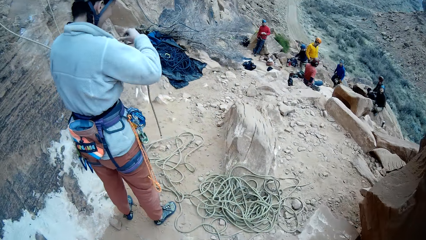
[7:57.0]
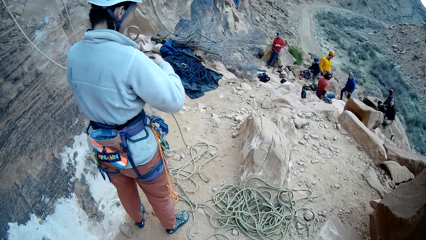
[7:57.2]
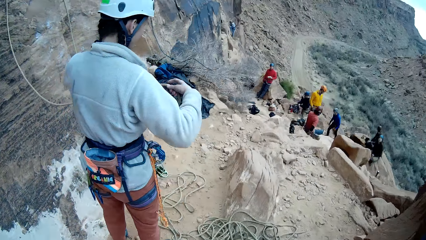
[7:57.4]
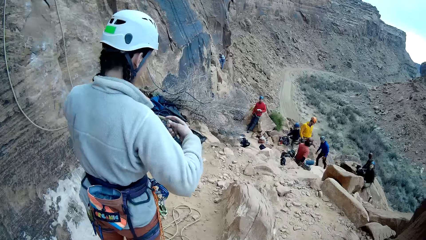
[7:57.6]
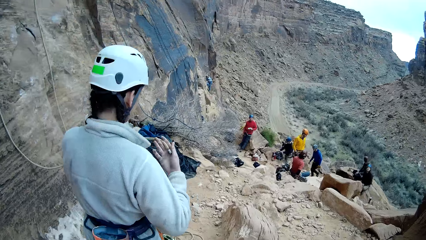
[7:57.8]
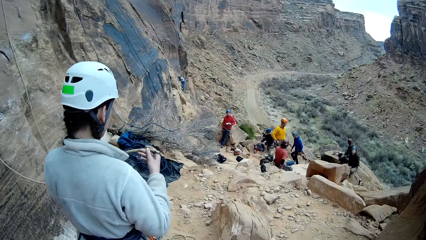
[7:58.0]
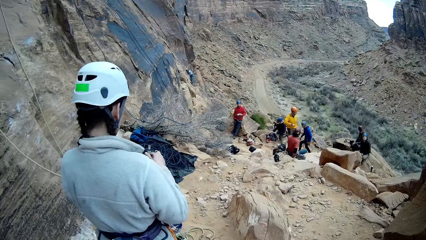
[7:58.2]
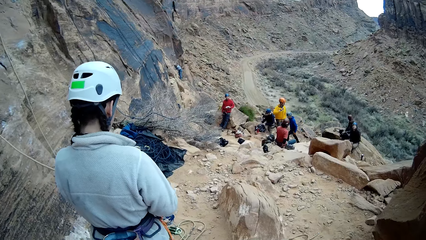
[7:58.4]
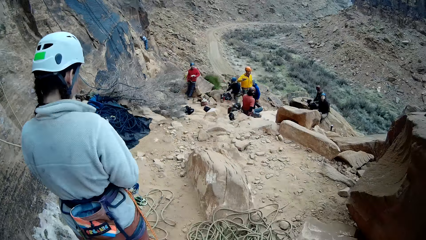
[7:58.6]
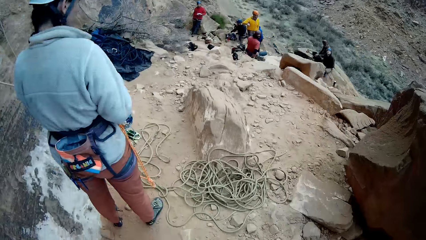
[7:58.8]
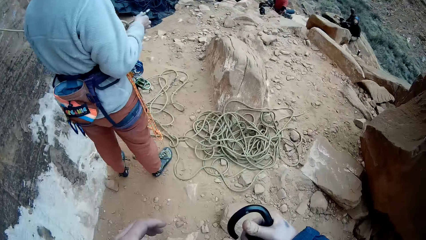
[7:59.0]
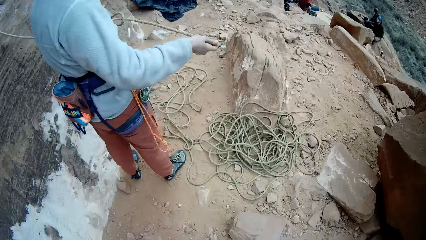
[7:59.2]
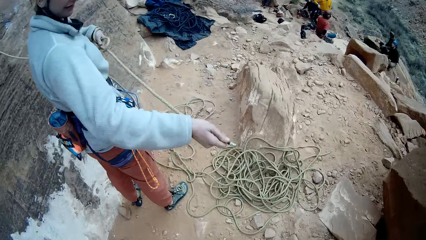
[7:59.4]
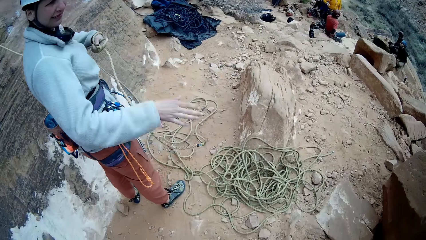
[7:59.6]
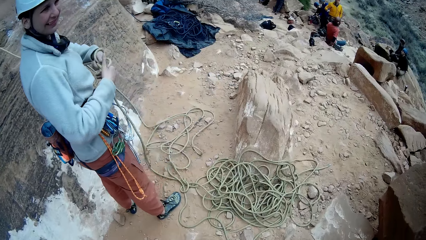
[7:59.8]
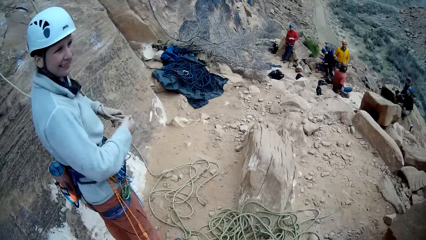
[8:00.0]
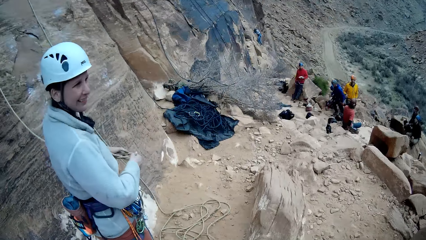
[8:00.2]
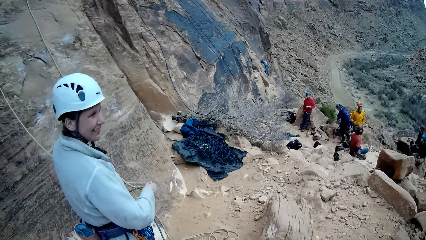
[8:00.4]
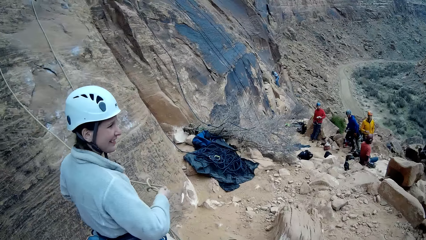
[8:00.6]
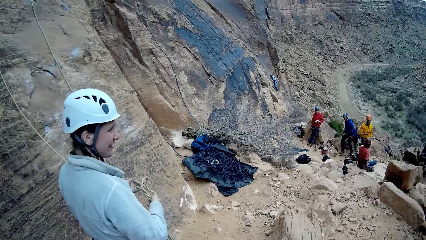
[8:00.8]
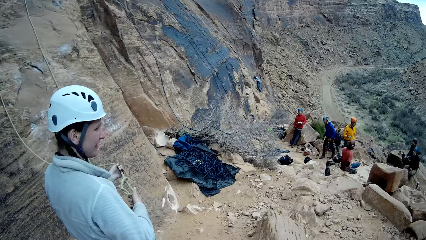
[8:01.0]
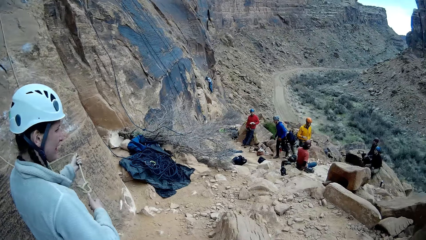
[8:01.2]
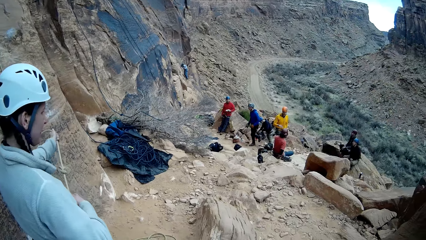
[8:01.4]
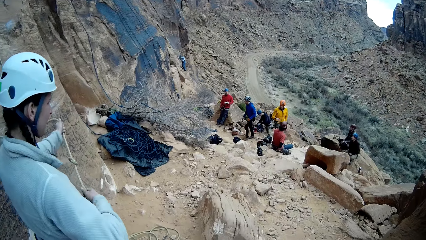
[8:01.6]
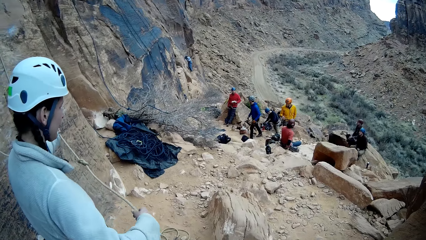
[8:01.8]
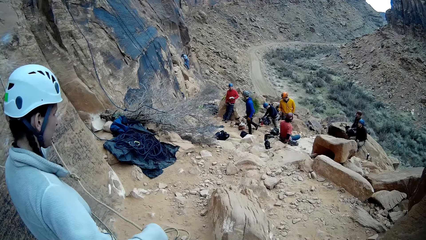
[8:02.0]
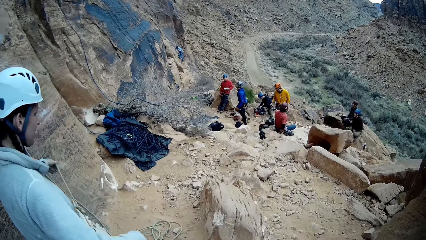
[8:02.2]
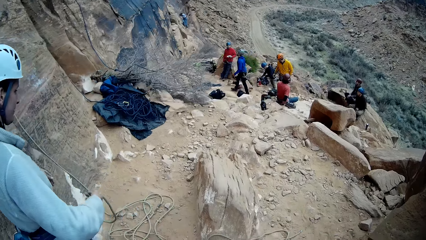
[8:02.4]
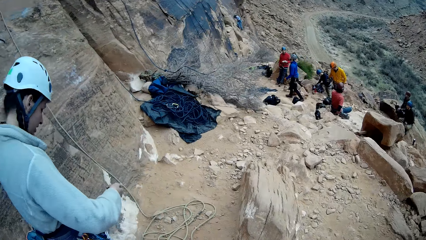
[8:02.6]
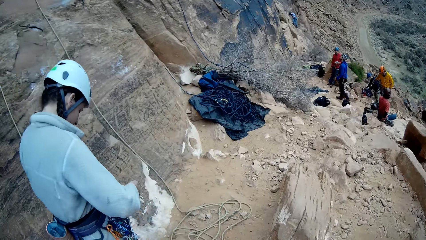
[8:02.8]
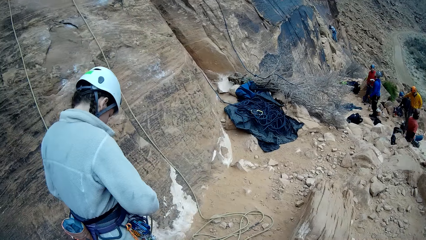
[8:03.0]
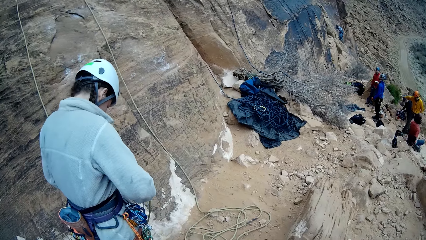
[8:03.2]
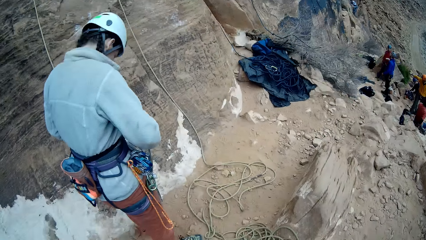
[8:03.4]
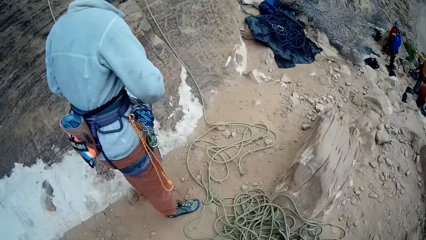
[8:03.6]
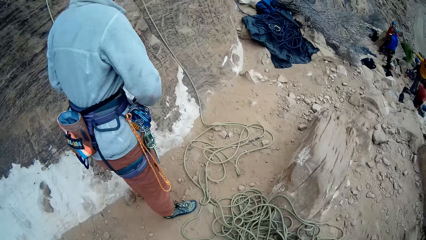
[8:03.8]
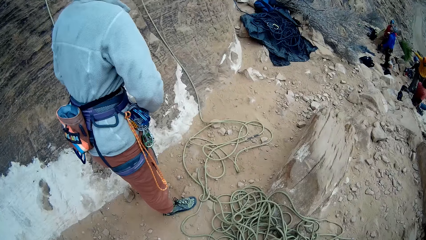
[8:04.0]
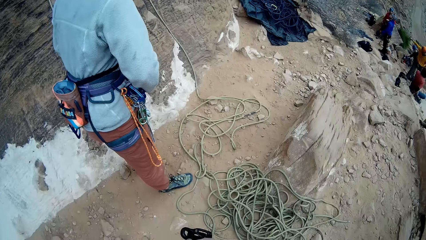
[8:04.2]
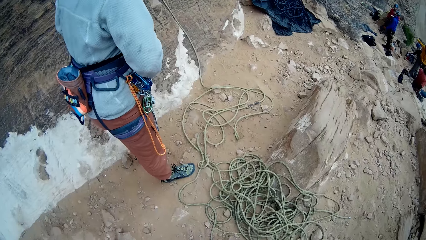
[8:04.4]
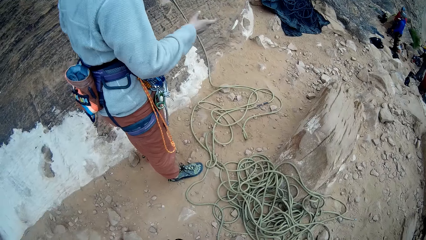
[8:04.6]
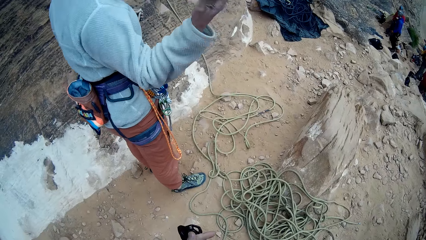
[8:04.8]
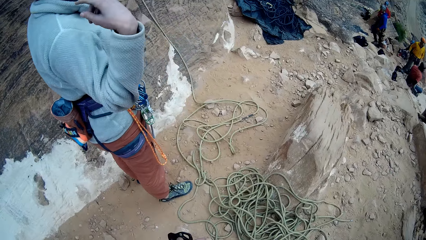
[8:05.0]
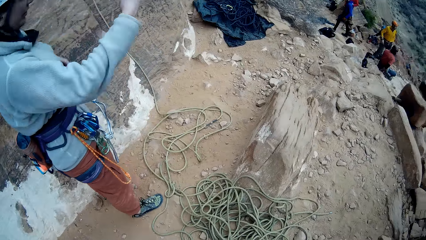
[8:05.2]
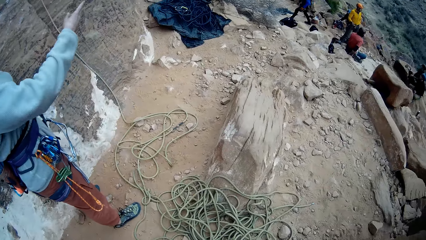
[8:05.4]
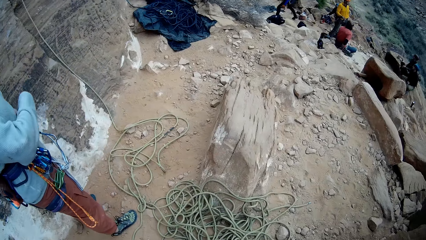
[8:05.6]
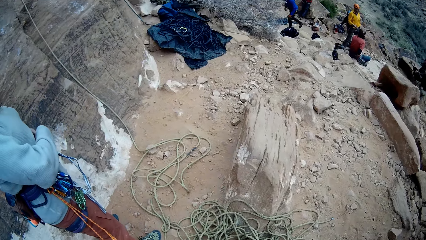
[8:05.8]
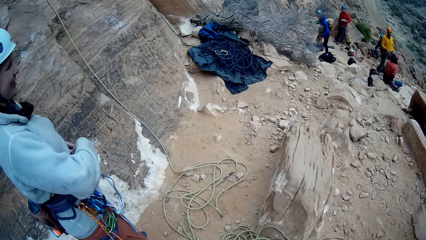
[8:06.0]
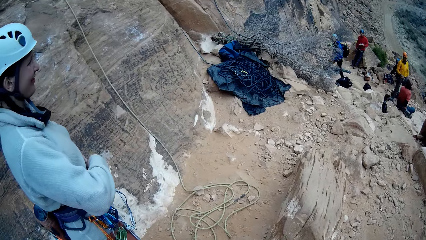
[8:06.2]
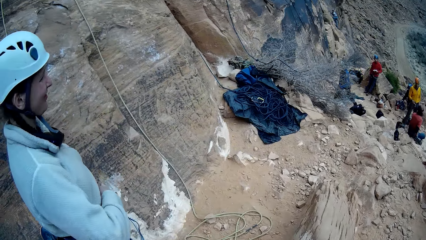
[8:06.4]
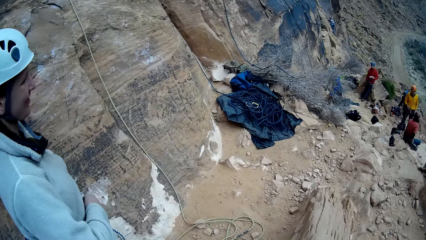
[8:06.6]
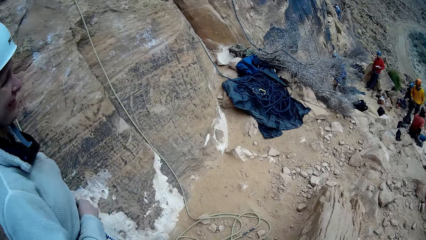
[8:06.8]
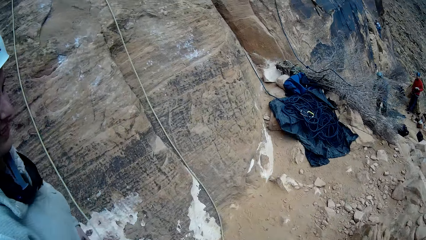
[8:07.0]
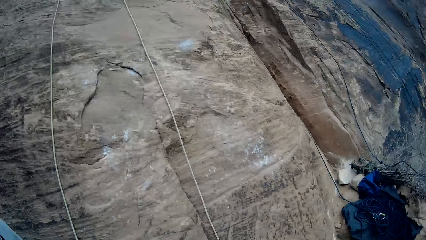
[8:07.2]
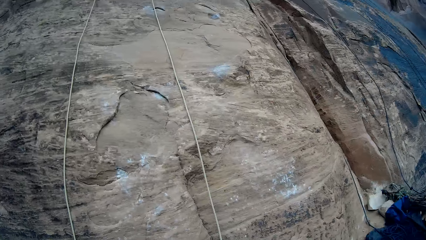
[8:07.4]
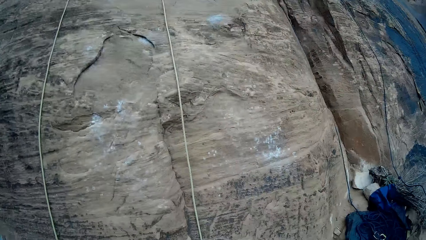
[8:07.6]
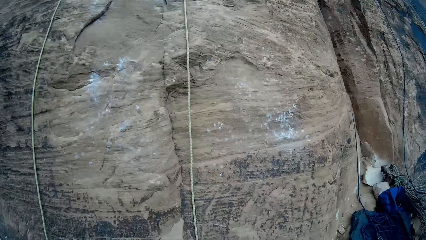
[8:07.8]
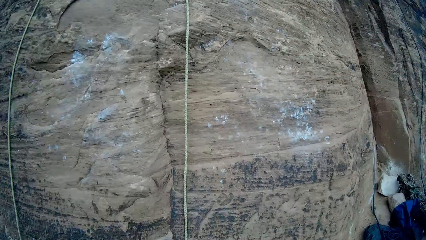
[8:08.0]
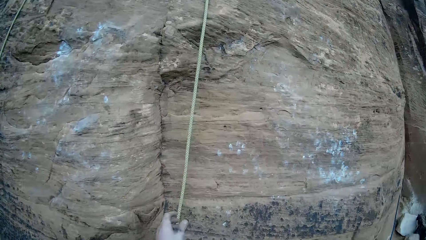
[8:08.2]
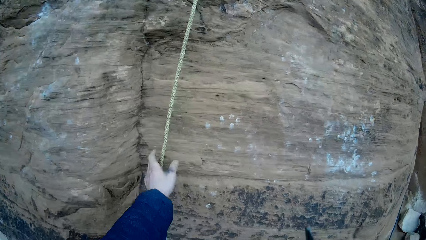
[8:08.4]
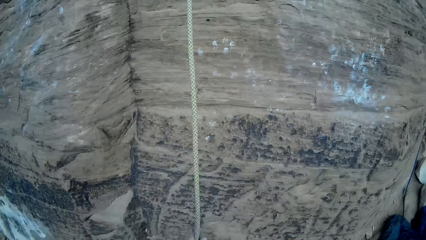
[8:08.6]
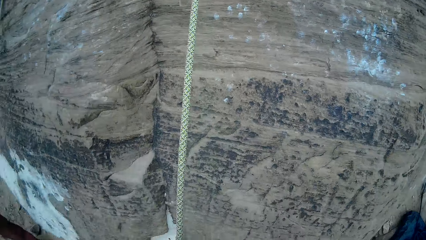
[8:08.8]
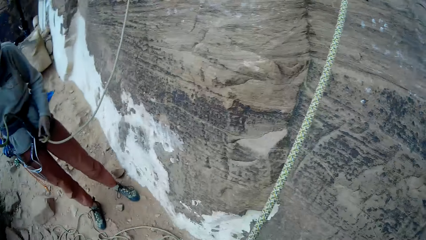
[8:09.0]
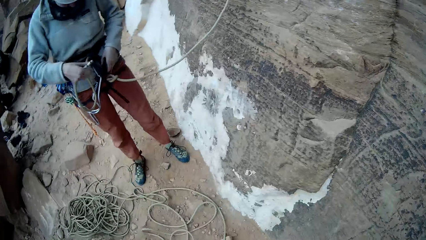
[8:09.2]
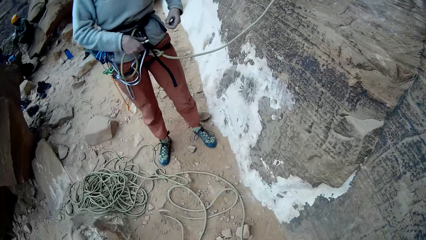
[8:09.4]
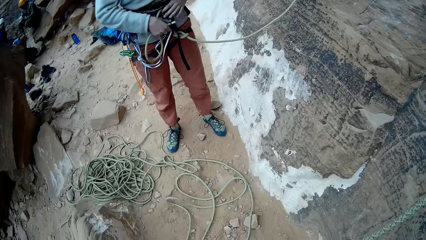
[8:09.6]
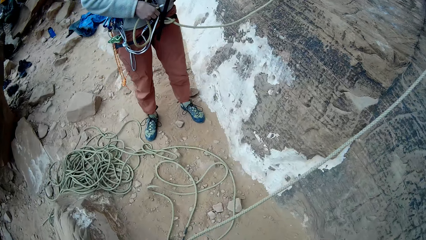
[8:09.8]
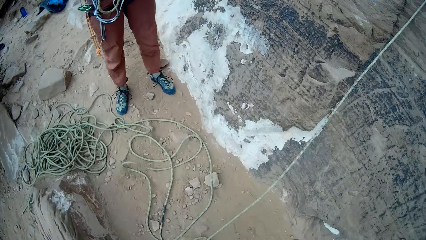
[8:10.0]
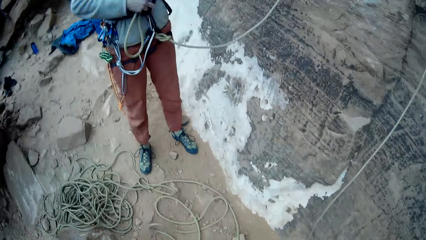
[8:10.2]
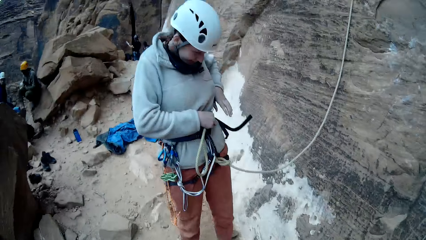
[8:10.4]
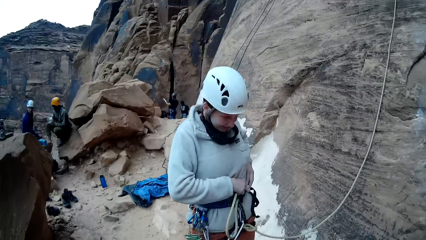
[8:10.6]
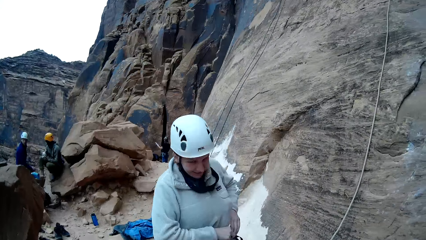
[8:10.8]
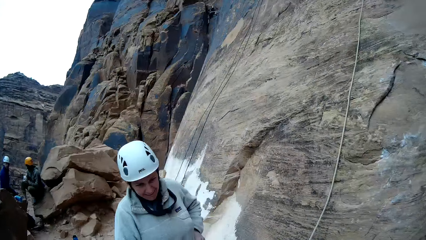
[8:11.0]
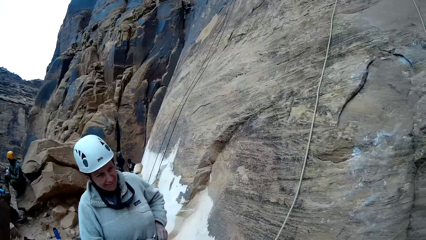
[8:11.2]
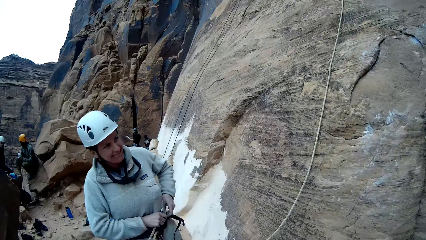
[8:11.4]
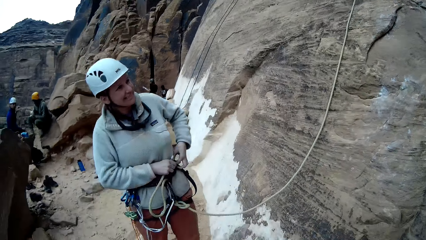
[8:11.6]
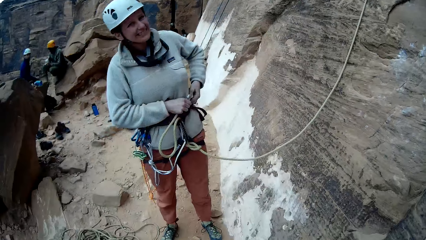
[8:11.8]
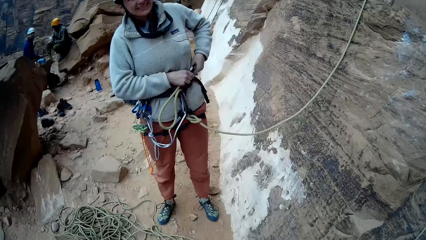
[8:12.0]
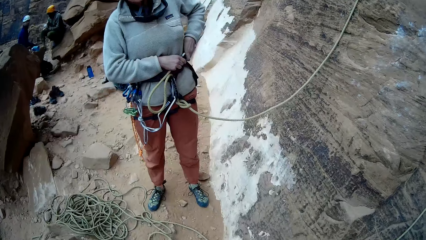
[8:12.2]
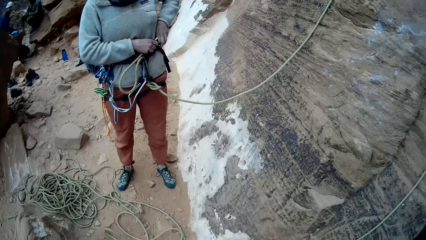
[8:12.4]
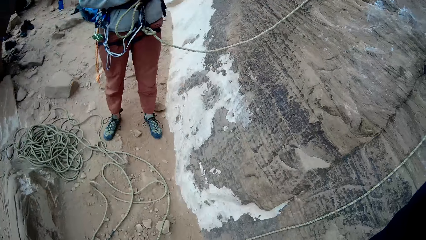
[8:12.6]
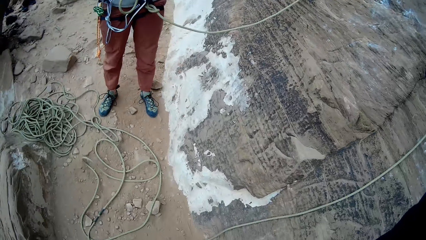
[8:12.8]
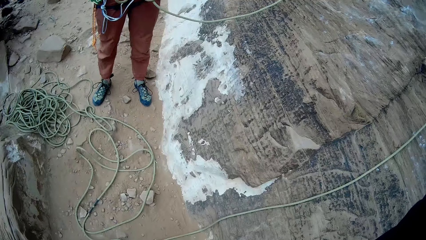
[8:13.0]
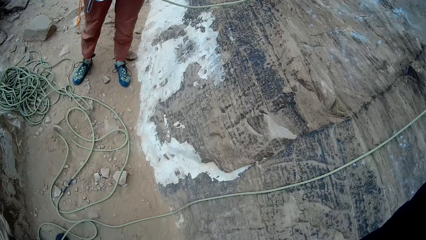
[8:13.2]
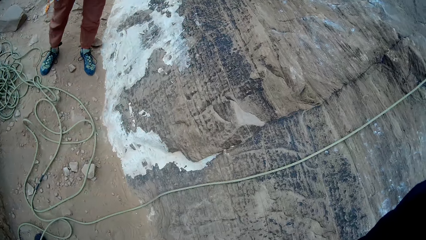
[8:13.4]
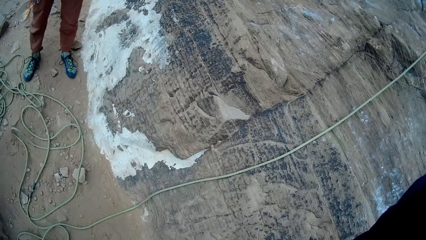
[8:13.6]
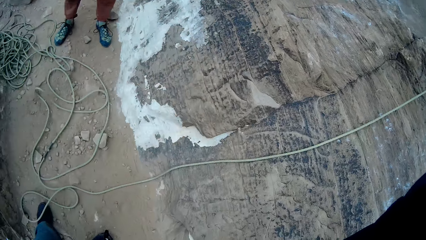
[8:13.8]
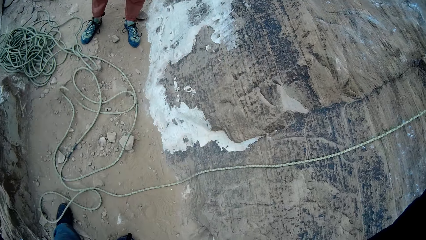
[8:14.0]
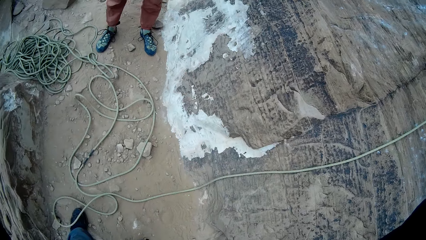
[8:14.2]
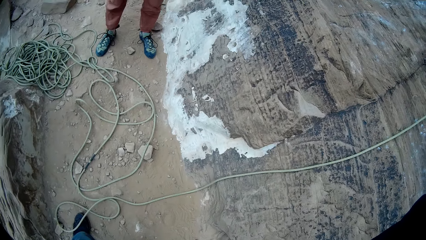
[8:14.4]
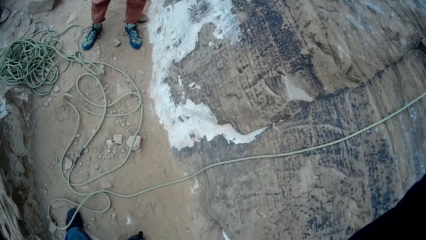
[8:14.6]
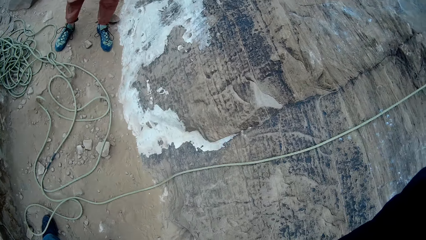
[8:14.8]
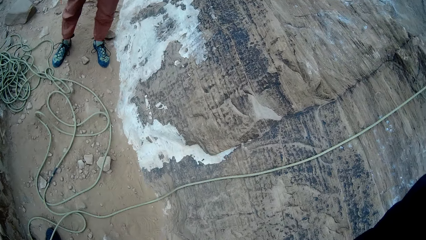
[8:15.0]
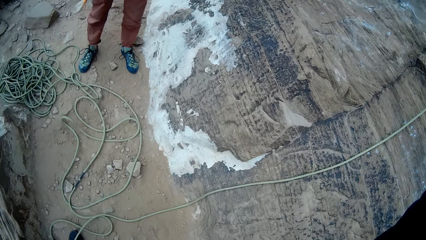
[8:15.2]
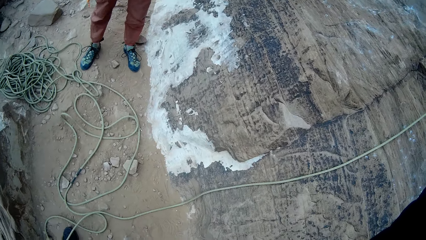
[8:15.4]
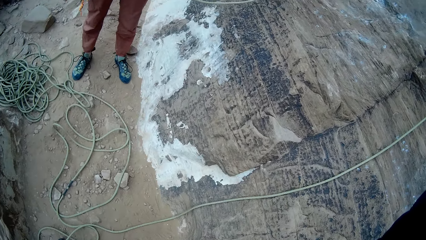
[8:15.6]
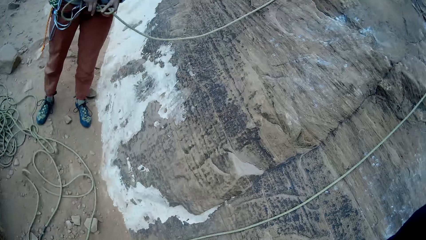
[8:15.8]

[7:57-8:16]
A woman ties the rope with her hands. The woman holds the rope. The woman talks to the camera wearer. The camera wearer walks around the mountain range. He grabs the rope with his hands. He holds the rope on the mountain range. The woman fixes the rope.
